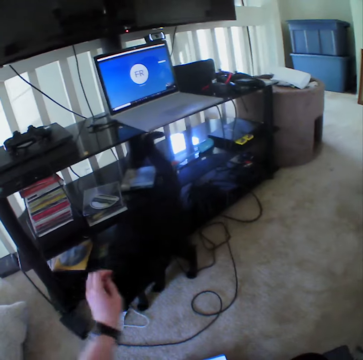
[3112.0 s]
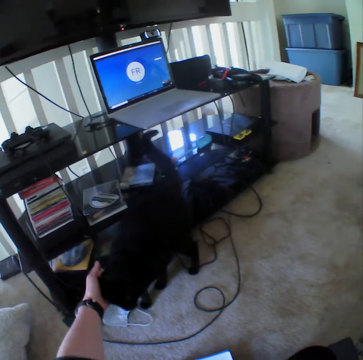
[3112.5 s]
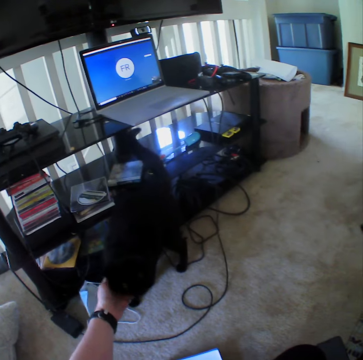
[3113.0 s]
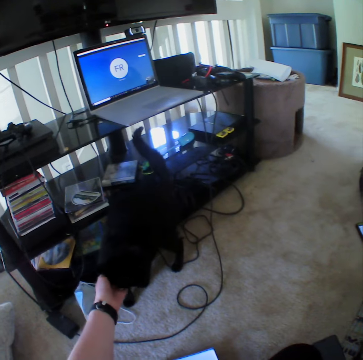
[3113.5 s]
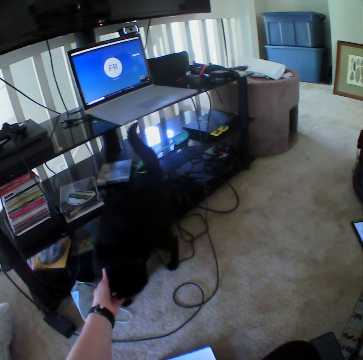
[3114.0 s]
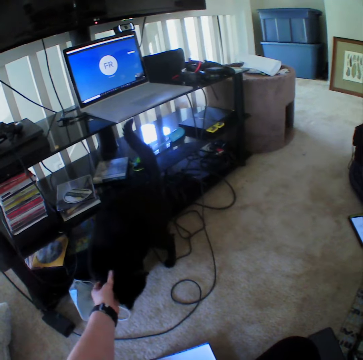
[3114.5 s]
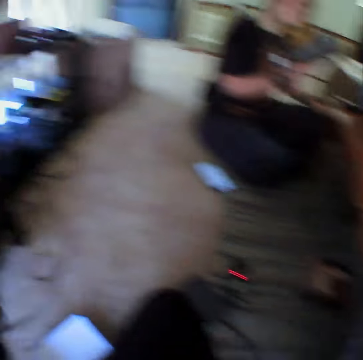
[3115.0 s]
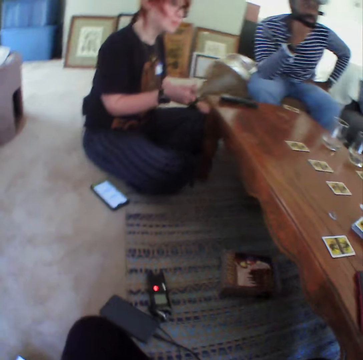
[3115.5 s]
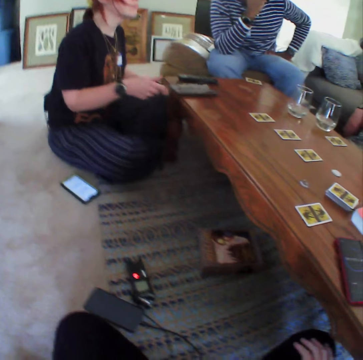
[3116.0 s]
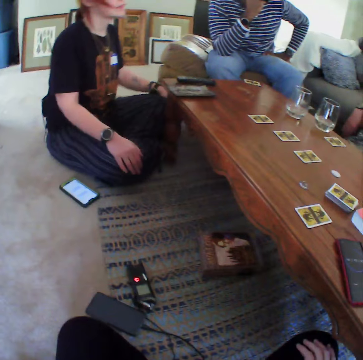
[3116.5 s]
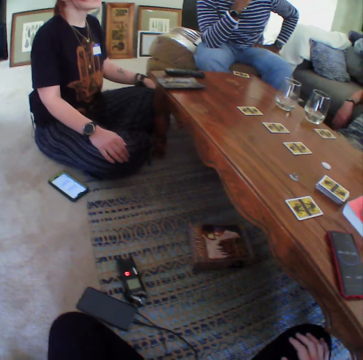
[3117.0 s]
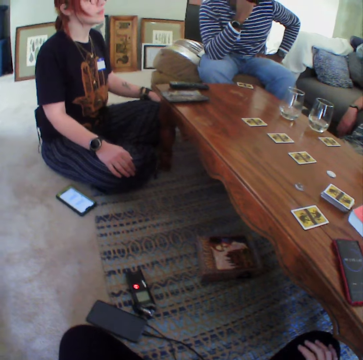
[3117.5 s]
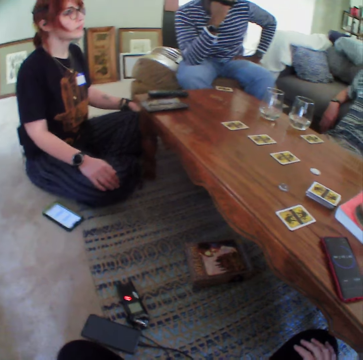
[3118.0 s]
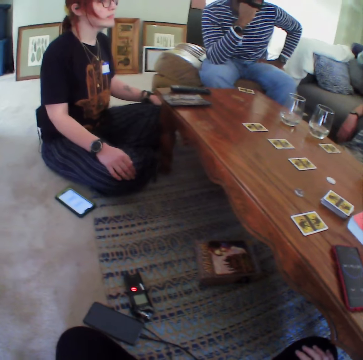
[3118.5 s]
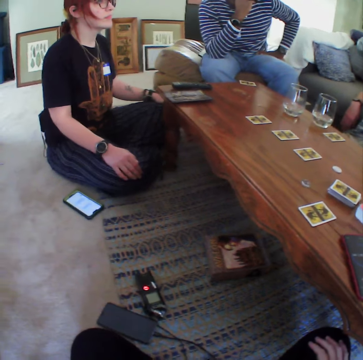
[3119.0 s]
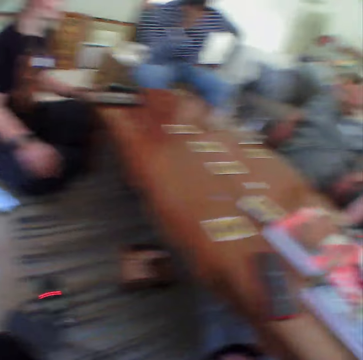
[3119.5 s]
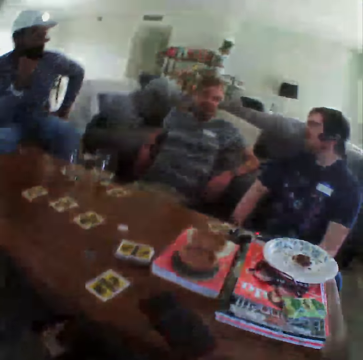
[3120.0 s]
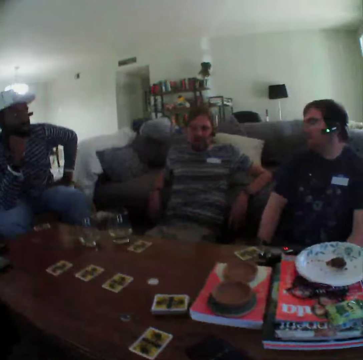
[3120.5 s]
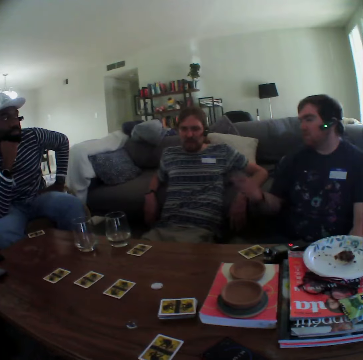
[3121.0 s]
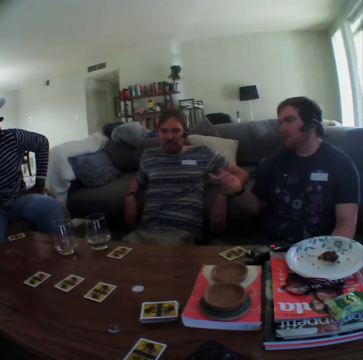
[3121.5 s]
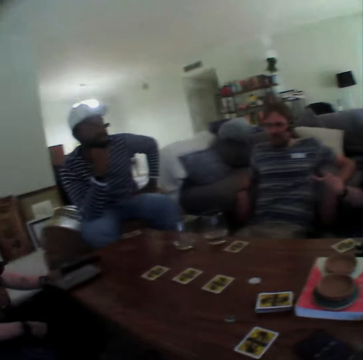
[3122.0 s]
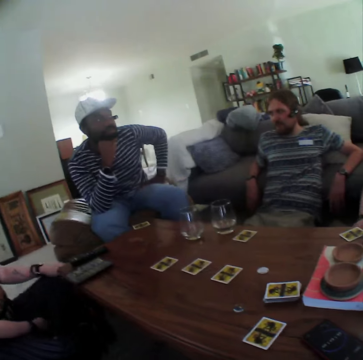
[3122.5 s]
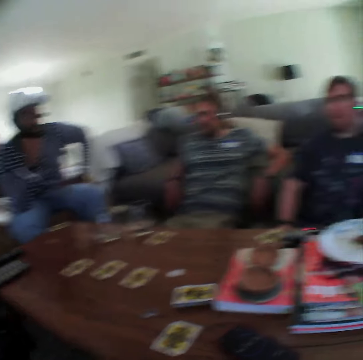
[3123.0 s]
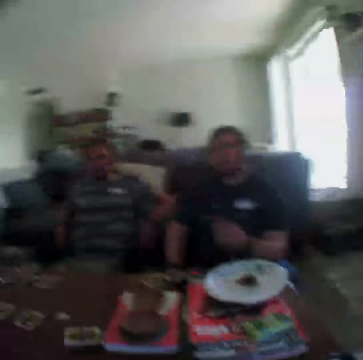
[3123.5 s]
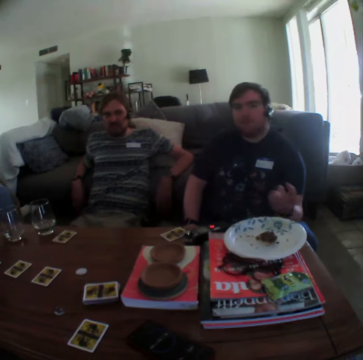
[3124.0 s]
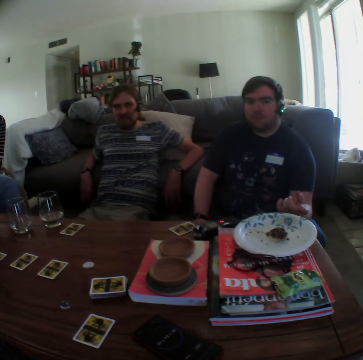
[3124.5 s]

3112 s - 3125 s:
The camera wearer pets the cat. They lift their left hand. A lady puts a paper on the table. A man speaks with gestures.

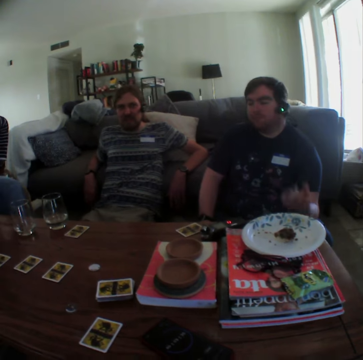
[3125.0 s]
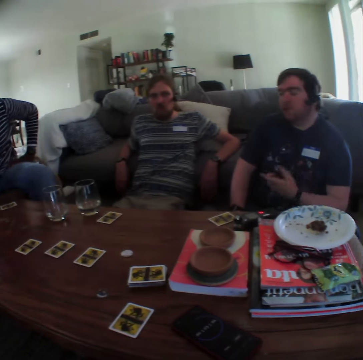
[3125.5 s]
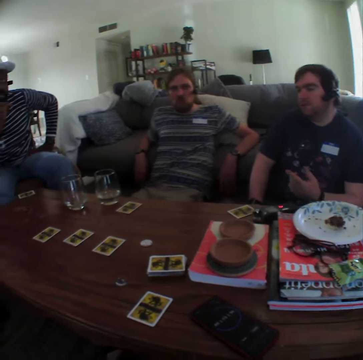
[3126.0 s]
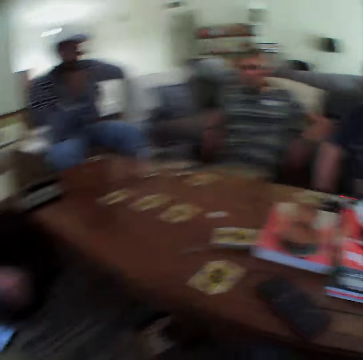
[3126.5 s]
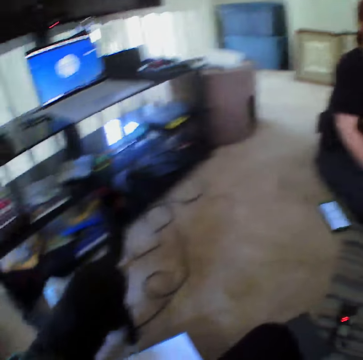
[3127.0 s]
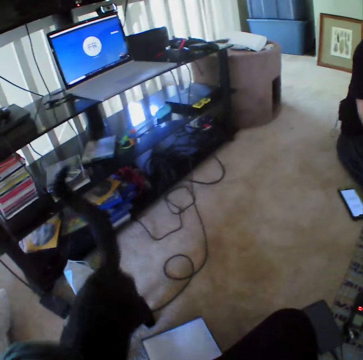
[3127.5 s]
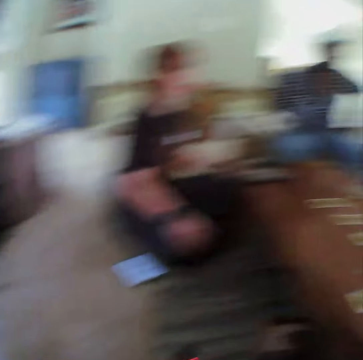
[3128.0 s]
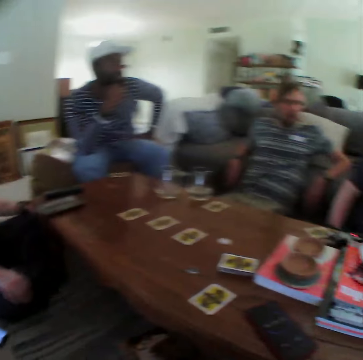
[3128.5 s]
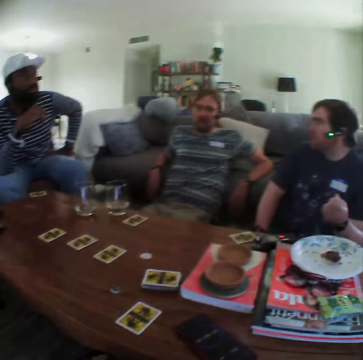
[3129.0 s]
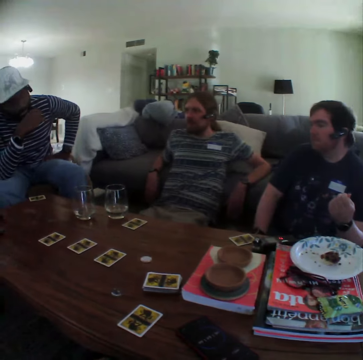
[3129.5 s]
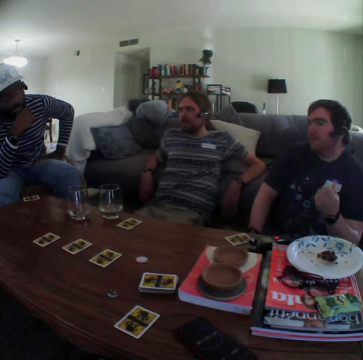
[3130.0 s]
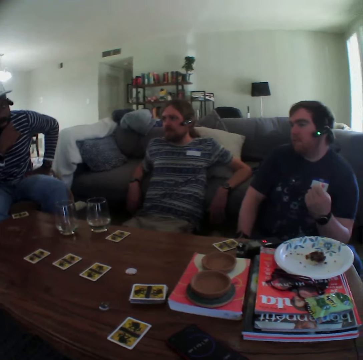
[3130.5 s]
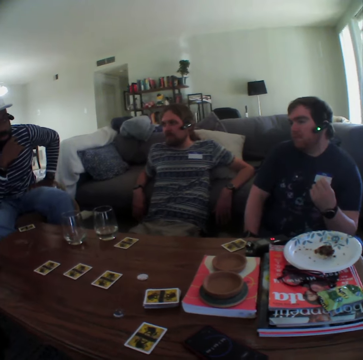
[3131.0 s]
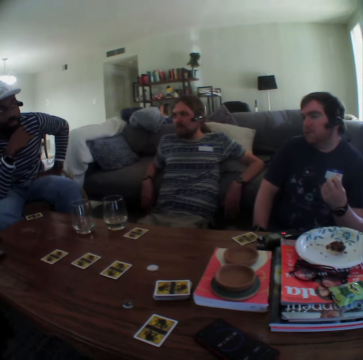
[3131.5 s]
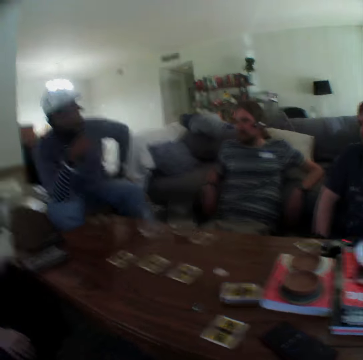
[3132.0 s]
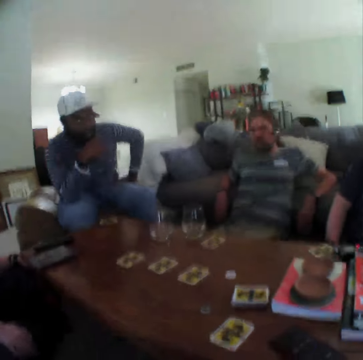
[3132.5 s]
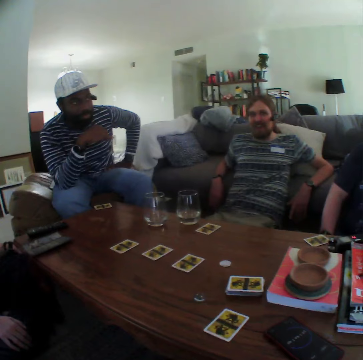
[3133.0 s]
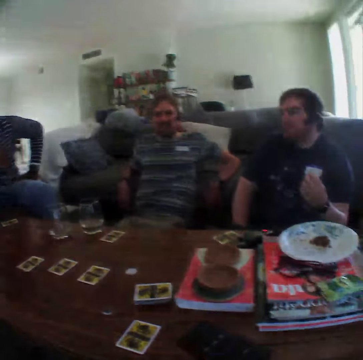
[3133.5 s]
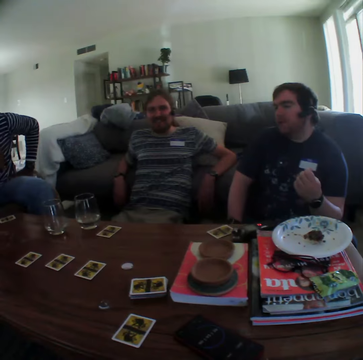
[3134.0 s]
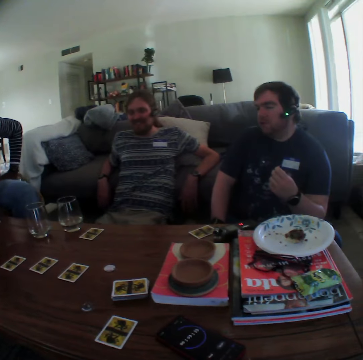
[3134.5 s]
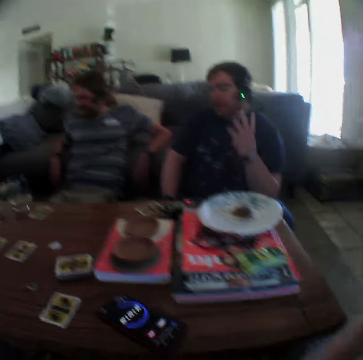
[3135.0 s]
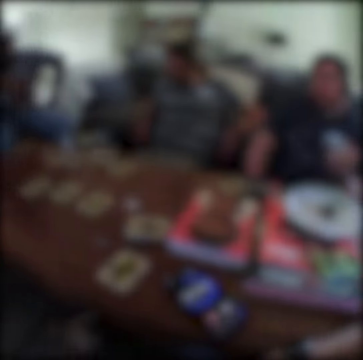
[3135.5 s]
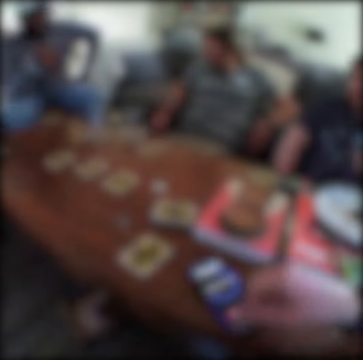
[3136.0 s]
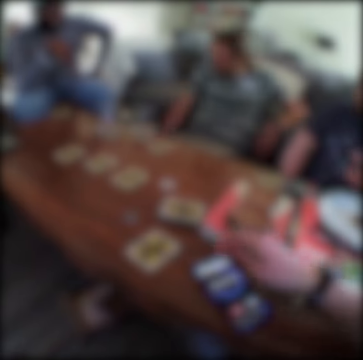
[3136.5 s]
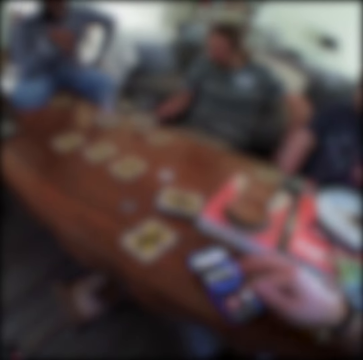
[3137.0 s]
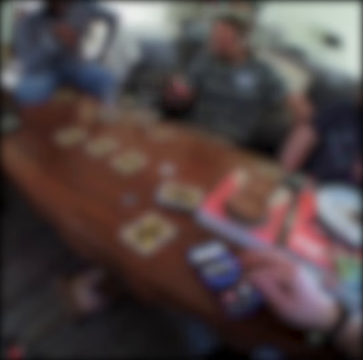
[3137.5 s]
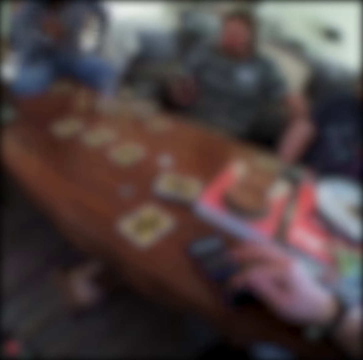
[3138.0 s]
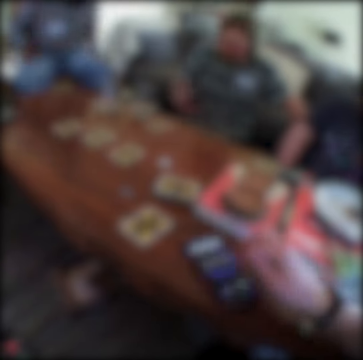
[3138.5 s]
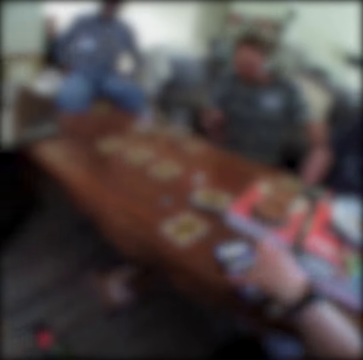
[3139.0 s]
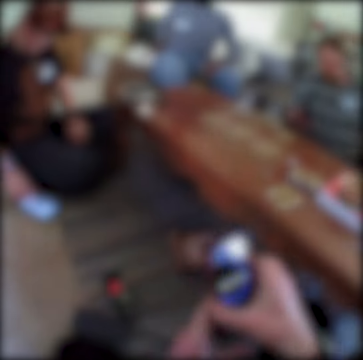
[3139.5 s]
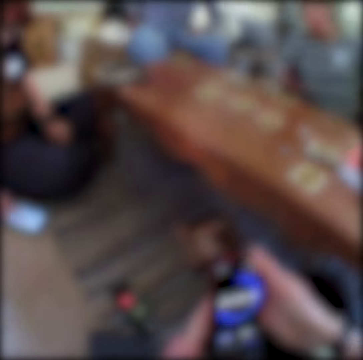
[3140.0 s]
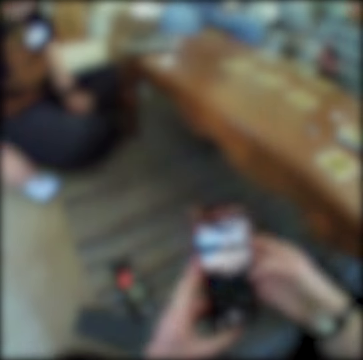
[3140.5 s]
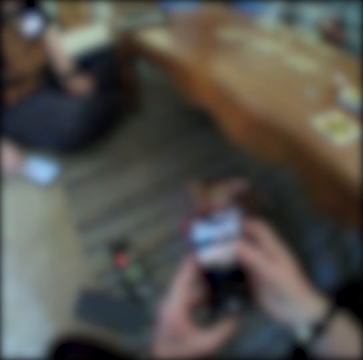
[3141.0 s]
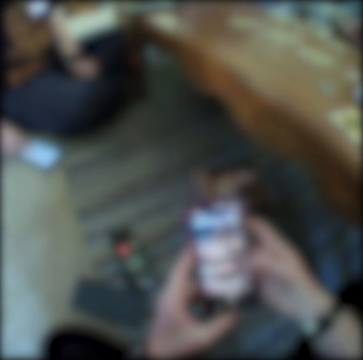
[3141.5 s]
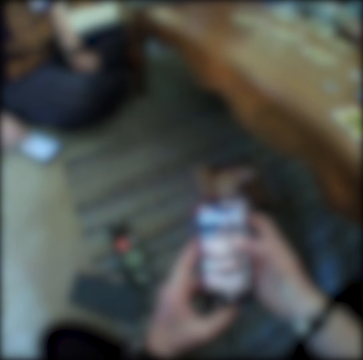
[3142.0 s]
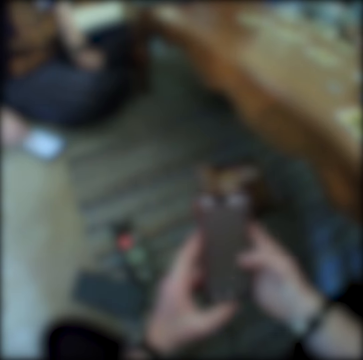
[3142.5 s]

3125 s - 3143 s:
The camera wearer looks at the cat. A man talks. Another man speaks with gestures. The camera wearer uses her phone. She picks up the phone. A lady uses her phone. The camera wearer operates the phone.

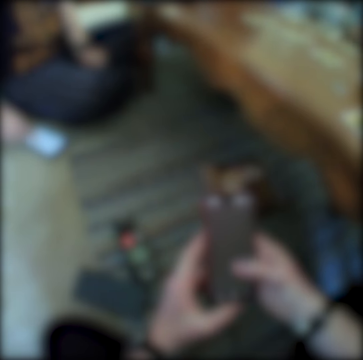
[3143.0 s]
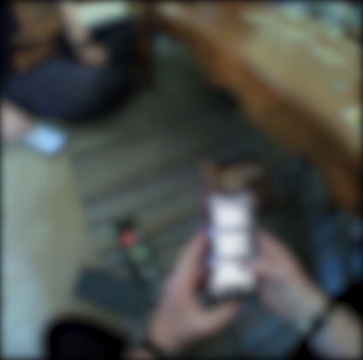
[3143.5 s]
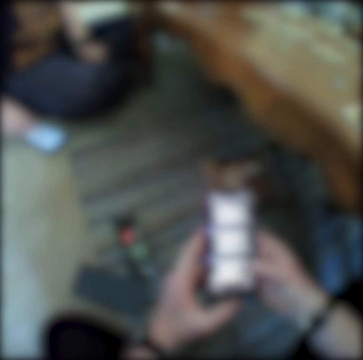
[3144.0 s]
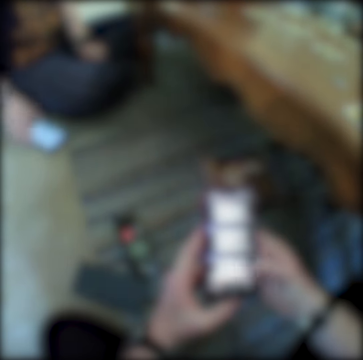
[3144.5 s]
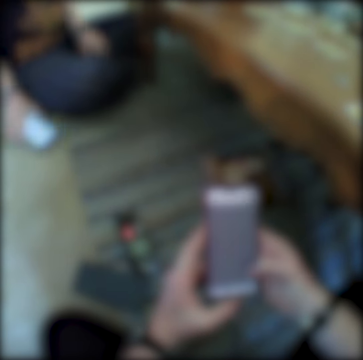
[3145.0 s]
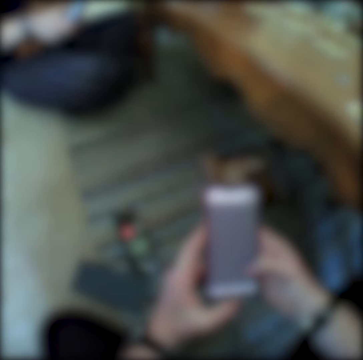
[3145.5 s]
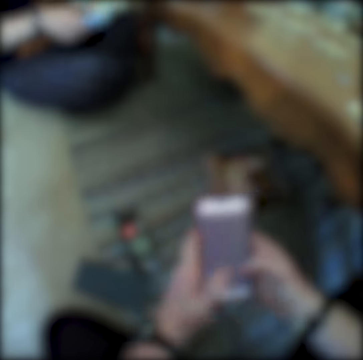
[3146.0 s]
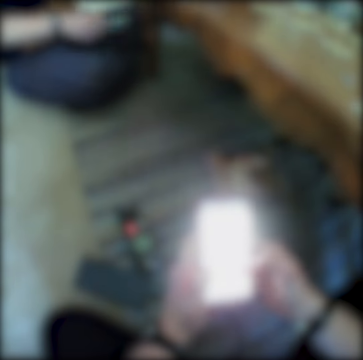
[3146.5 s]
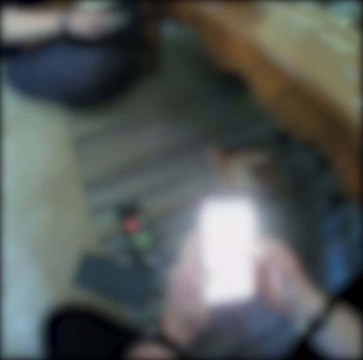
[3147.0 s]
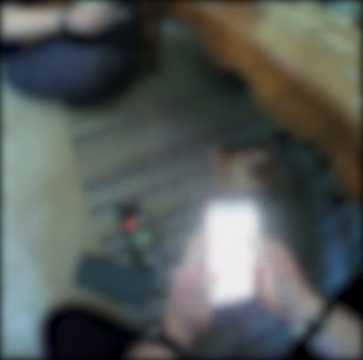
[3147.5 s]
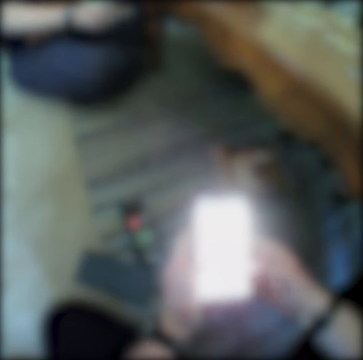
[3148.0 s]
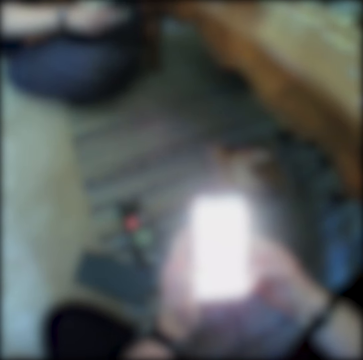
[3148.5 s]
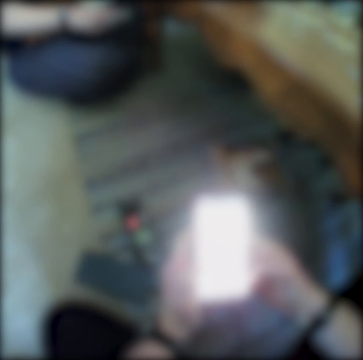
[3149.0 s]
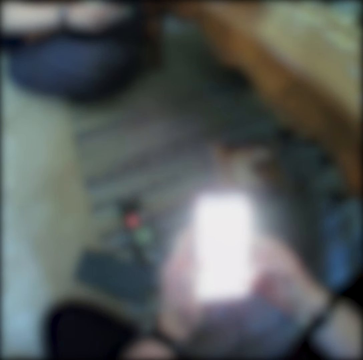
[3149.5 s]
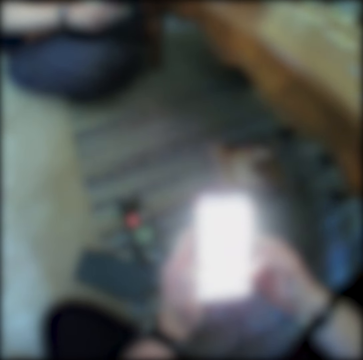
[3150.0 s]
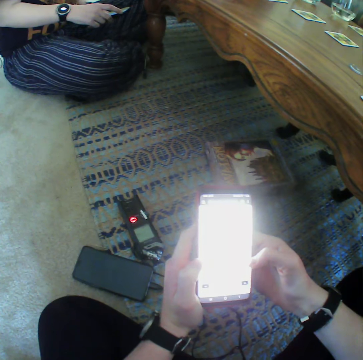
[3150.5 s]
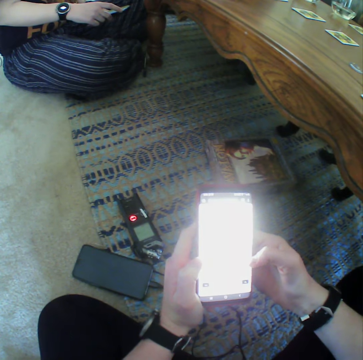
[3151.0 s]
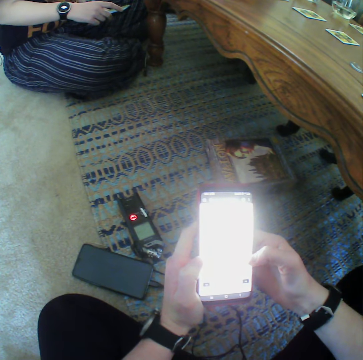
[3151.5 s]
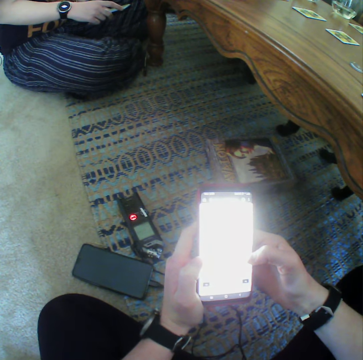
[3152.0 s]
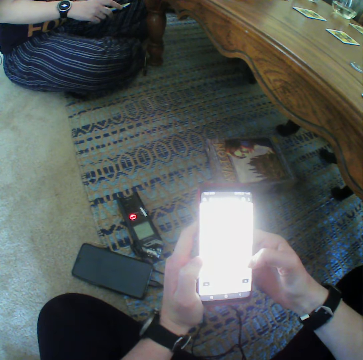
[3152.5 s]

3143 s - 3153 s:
A woman picks up her phone on the floor.
